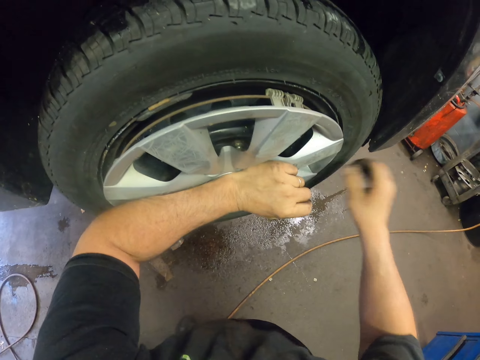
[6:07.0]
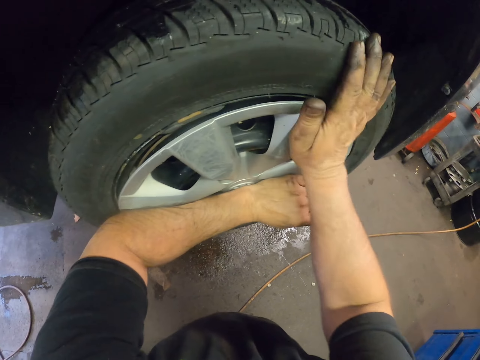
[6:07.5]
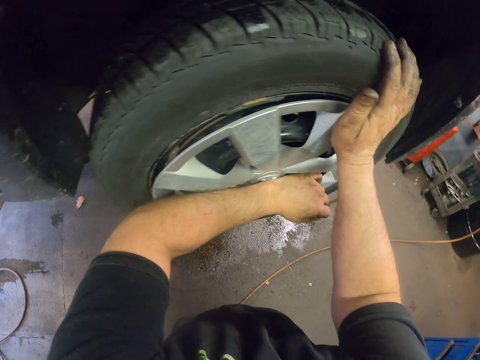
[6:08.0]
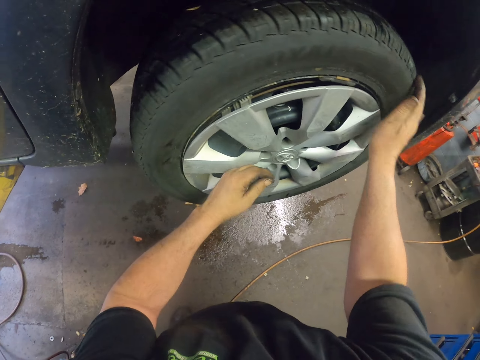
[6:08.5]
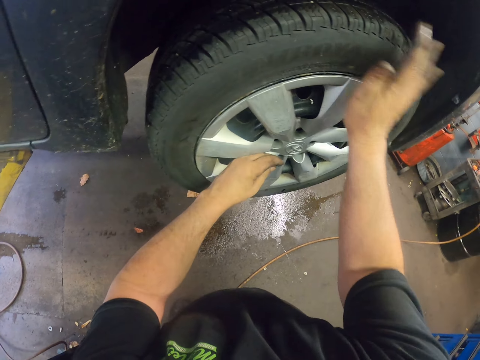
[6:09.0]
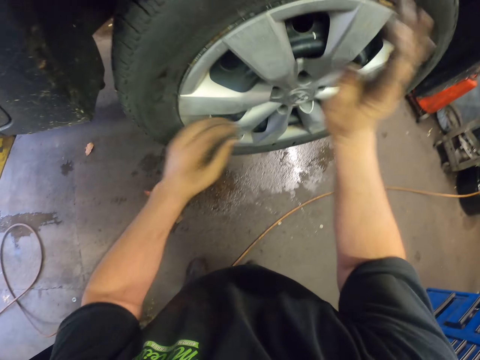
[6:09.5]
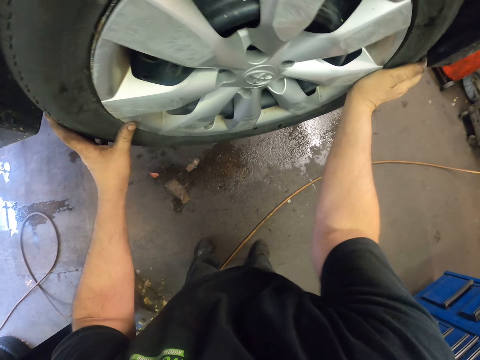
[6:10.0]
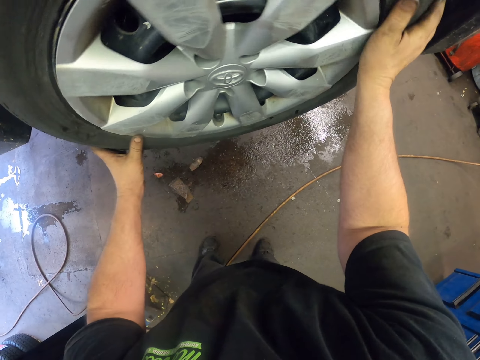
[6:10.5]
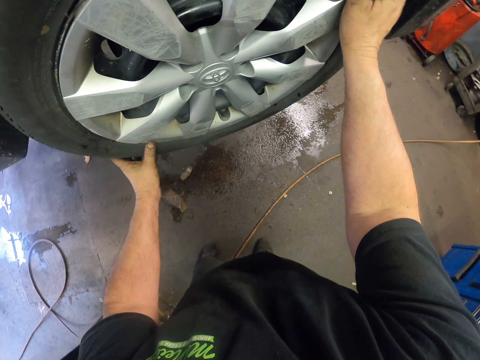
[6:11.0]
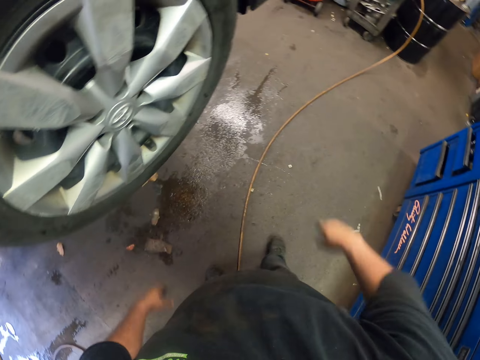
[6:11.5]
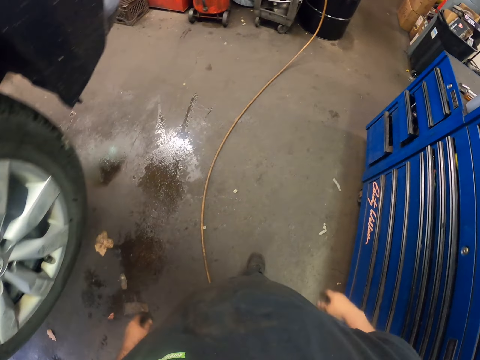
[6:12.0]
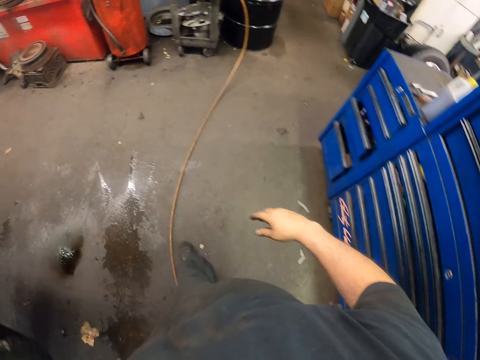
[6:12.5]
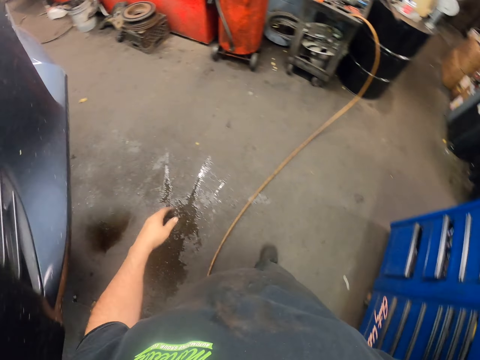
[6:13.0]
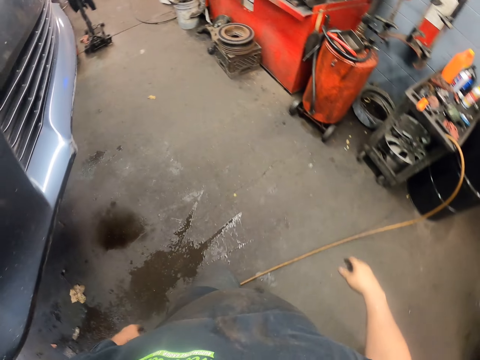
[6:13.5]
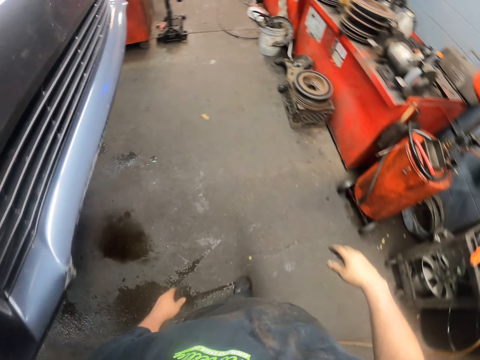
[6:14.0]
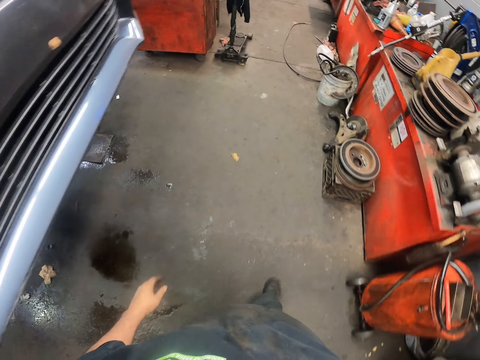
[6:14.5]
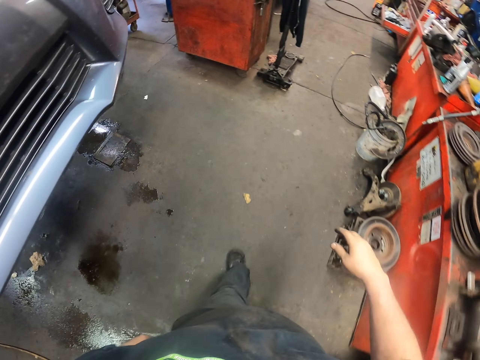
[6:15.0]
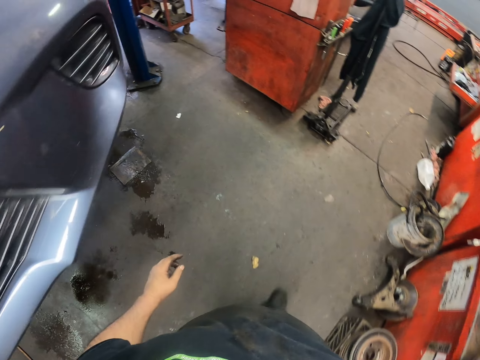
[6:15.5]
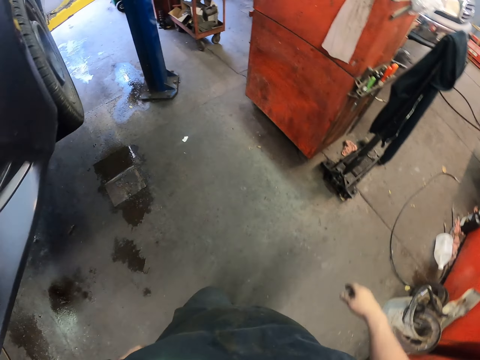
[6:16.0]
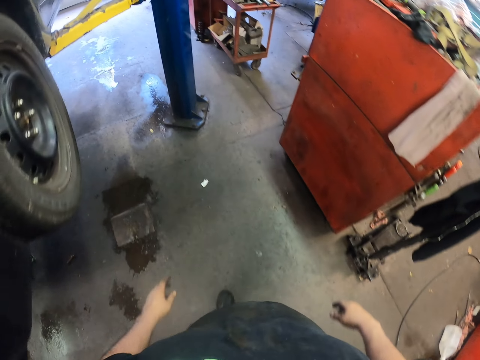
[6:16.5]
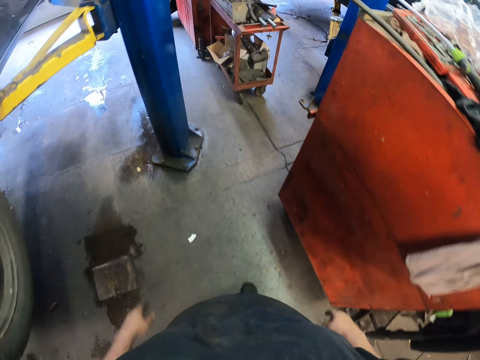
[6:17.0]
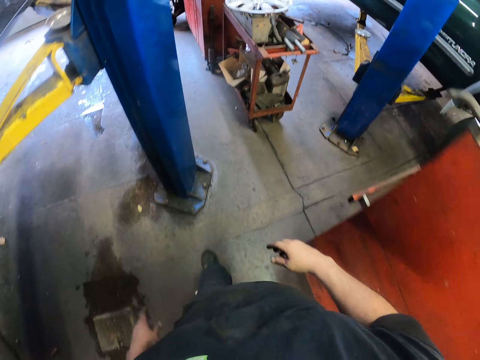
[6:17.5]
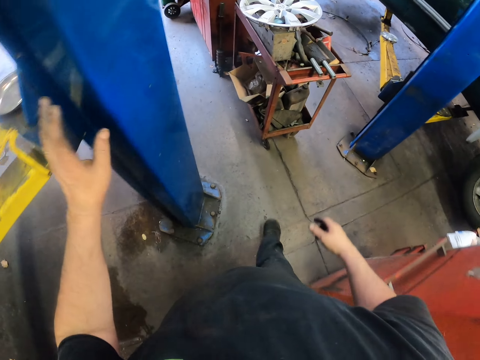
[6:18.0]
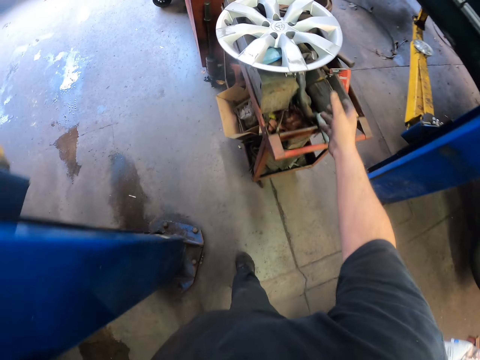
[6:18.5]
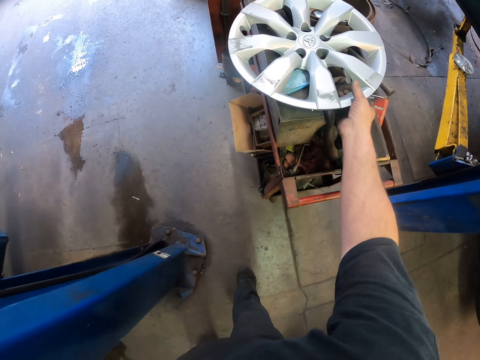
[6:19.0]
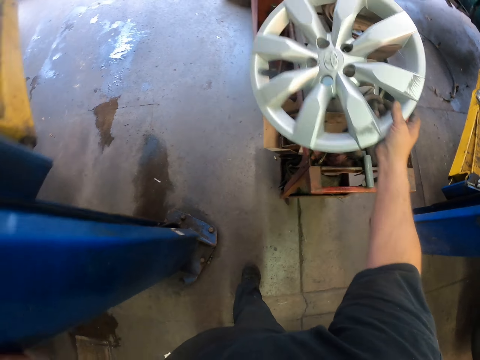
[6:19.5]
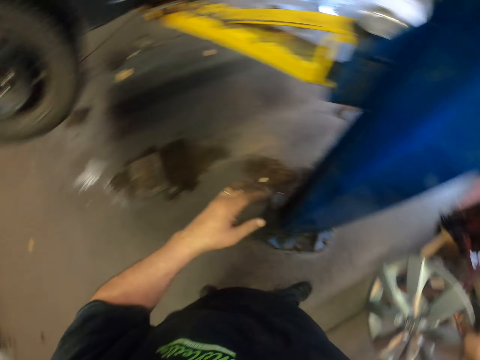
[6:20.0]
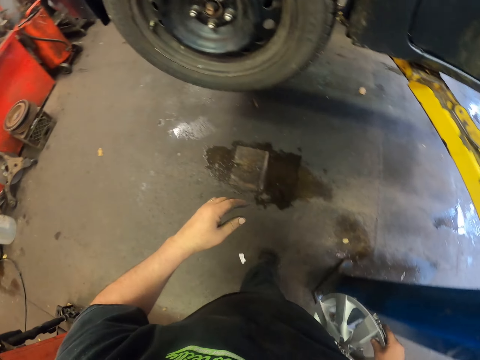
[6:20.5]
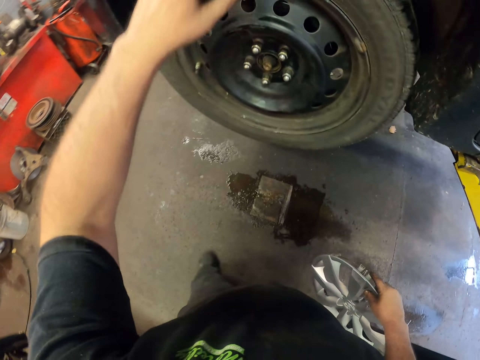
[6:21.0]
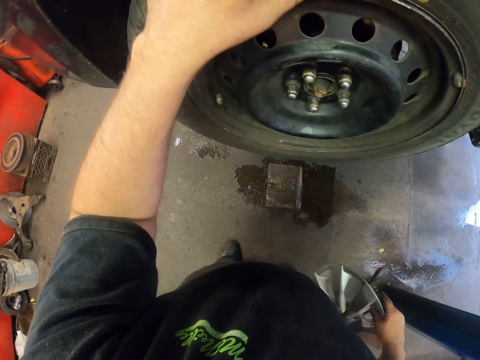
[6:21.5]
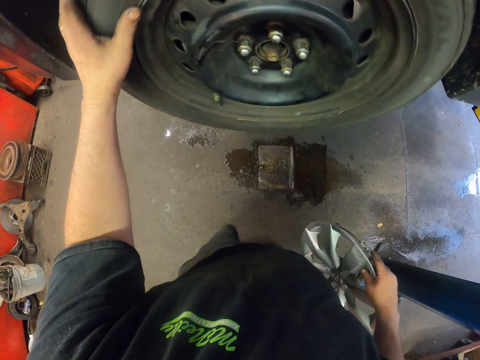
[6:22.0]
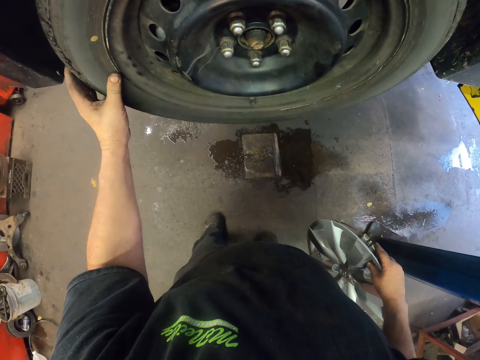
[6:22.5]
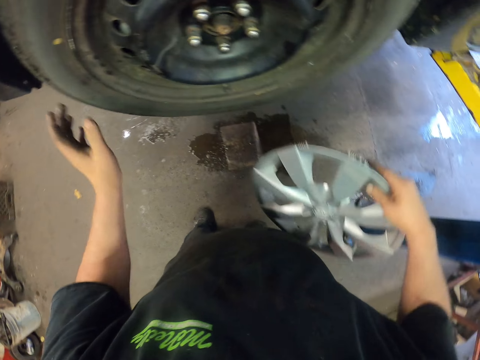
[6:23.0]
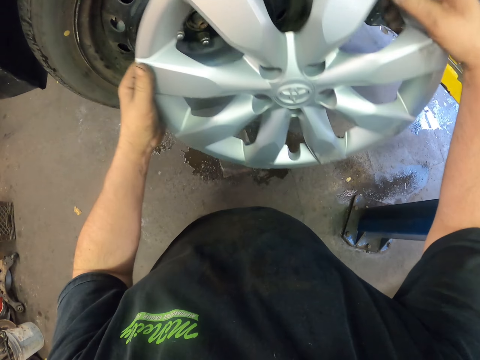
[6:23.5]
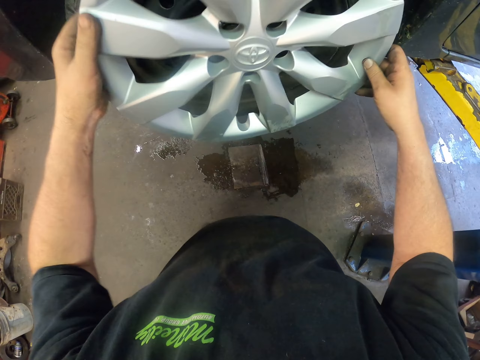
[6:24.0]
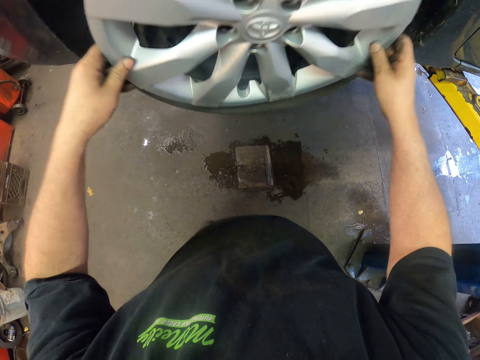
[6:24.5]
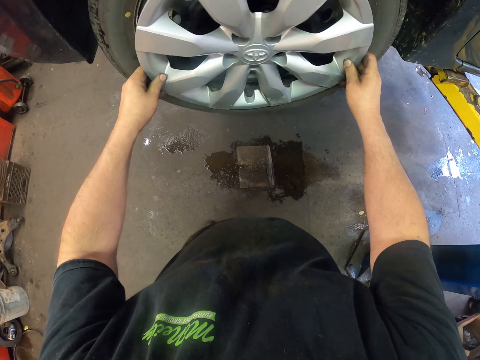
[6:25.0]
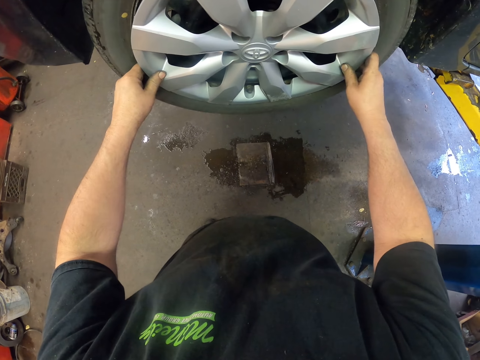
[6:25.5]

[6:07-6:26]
The camera wearer presses something in the tyre. They fix something in the tyre. They hold the tyre with both hands. They walk around the workshop. They pick up the rim cover. They touch the tyre. They rotate the tyre. They put the rim cover on the wheel.

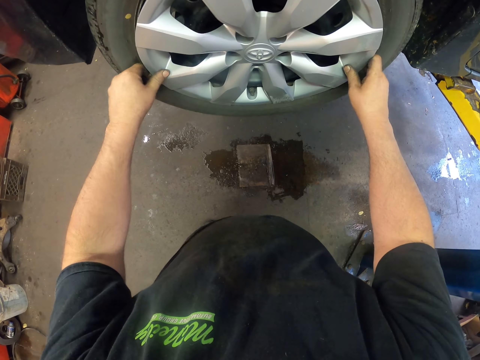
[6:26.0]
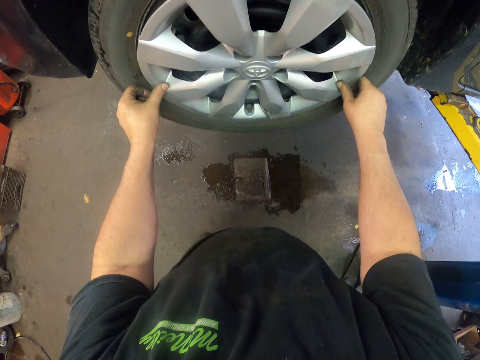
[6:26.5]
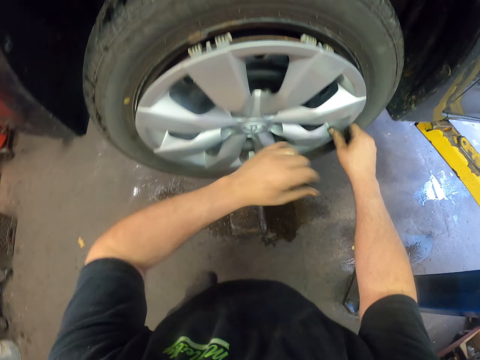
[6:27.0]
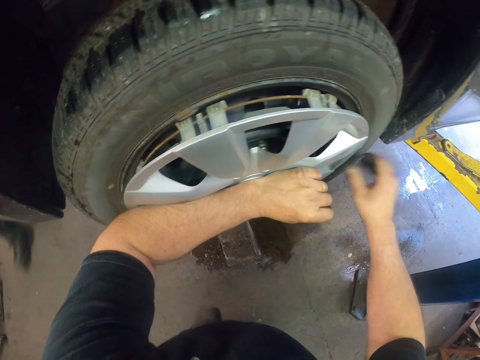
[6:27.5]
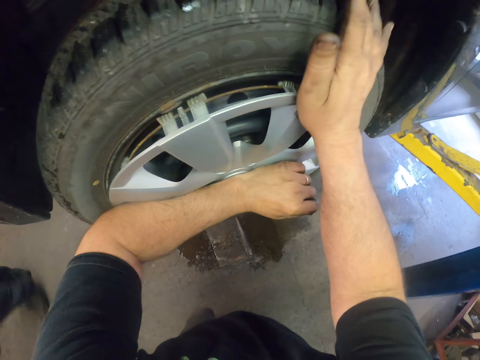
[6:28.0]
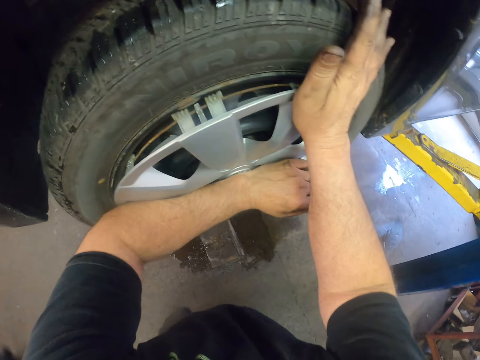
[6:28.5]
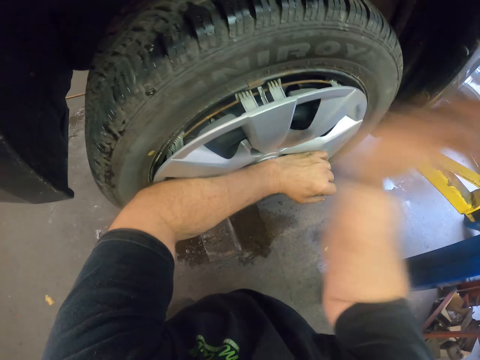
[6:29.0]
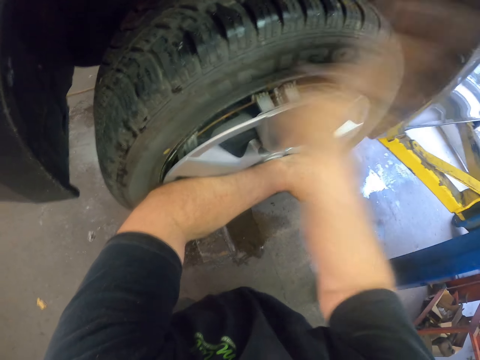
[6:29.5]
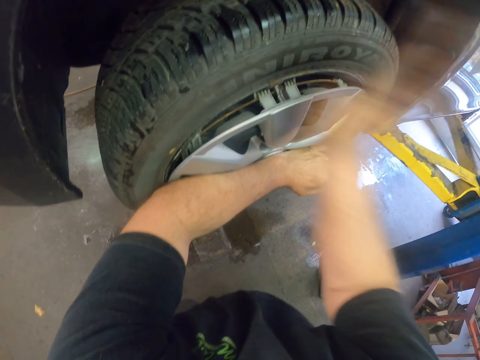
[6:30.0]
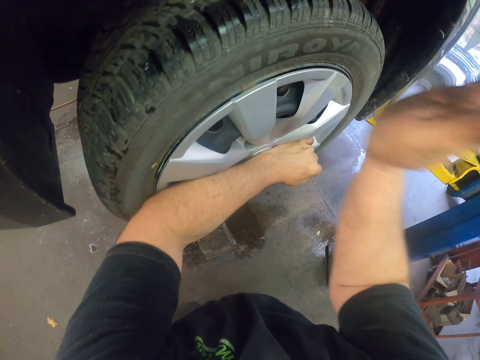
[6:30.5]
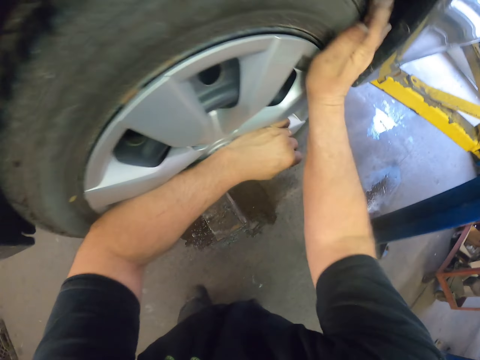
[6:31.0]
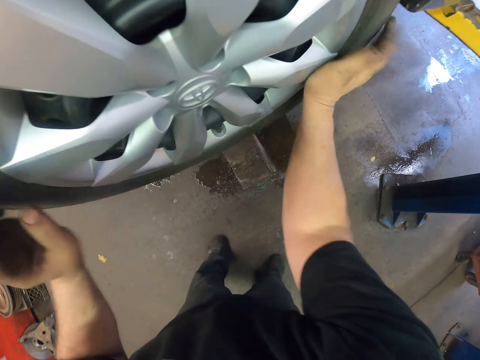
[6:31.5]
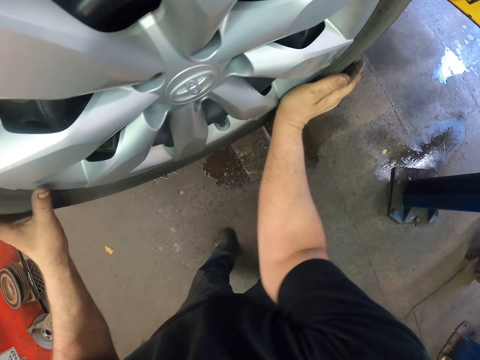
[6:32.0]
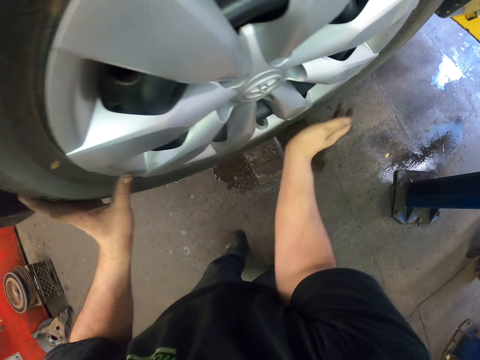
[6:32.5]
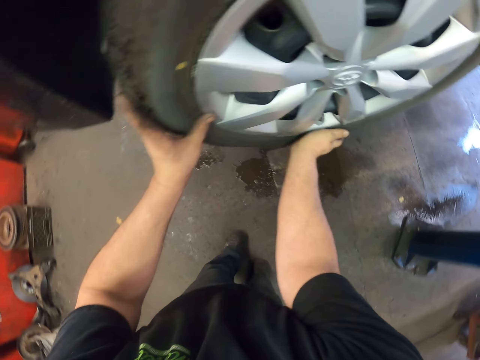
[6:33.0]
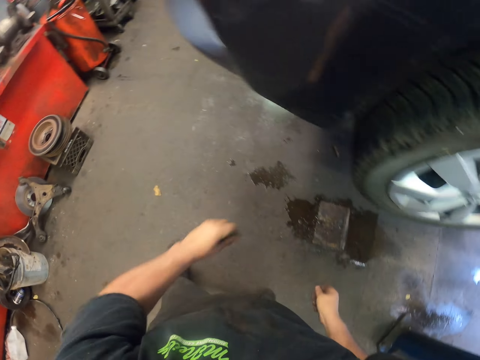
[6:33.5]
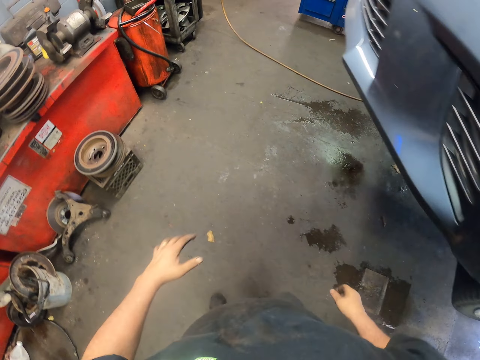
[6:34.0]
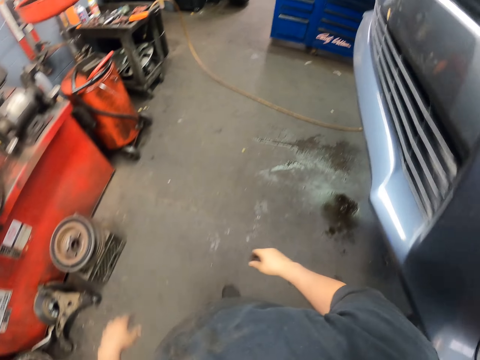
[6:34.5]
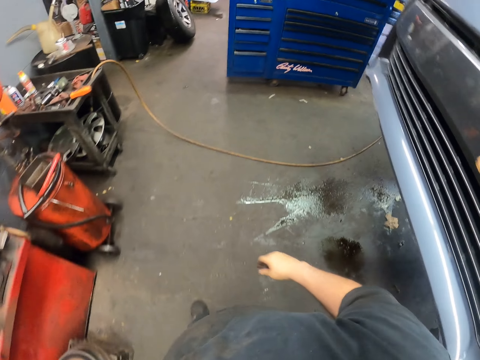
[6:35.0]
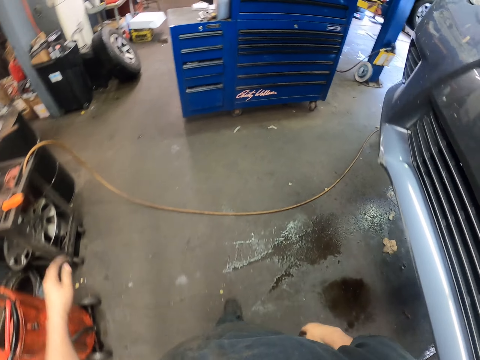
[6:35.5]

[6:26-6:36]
The camera wearer presses something in a tyre. They fix something in the tyre. They walk around the workshop.
